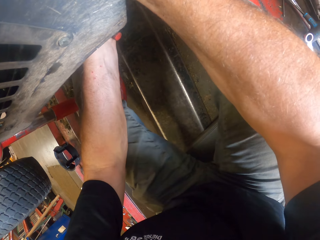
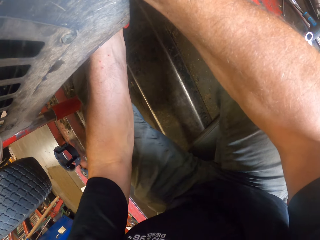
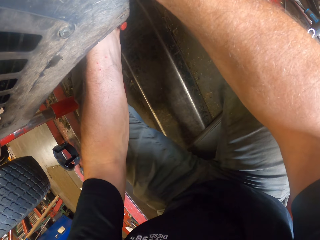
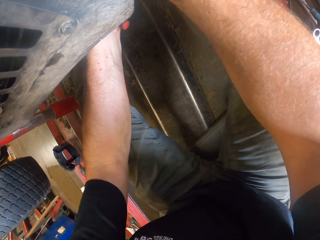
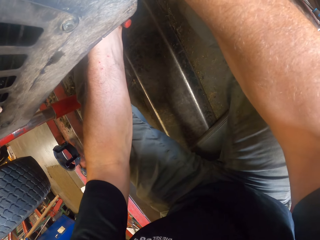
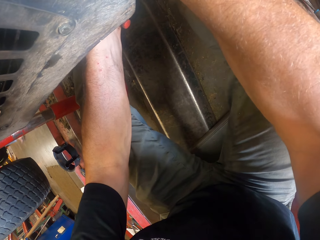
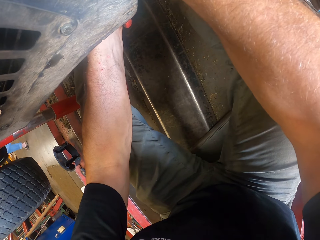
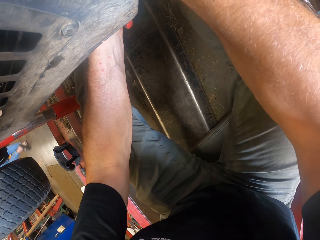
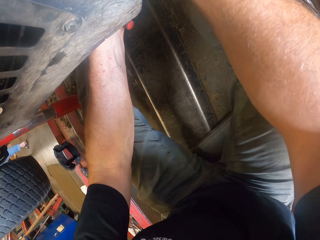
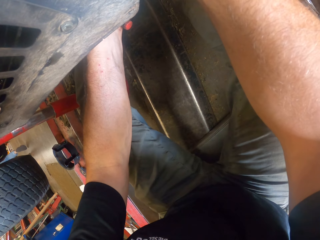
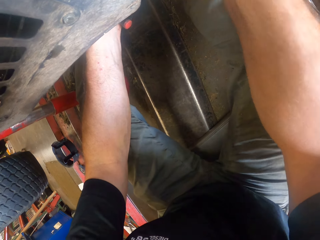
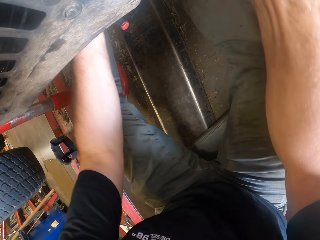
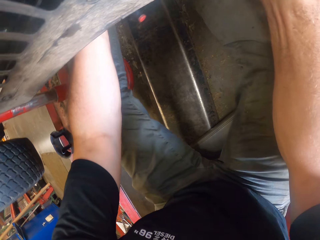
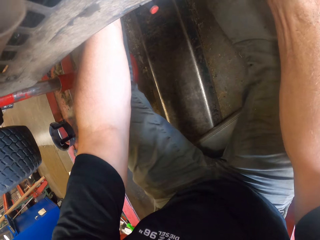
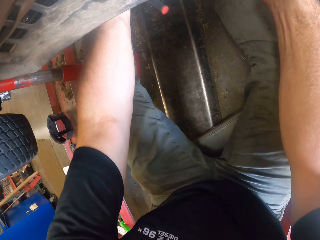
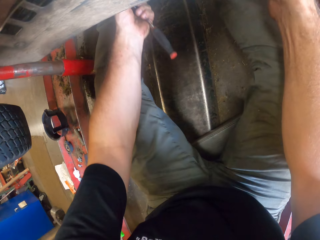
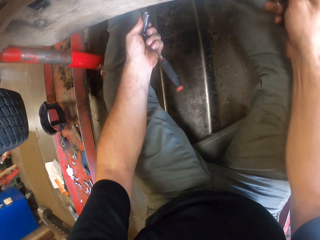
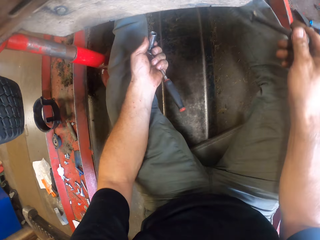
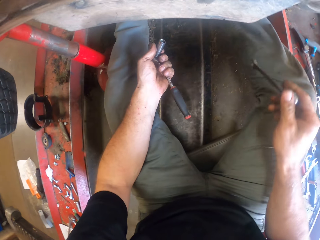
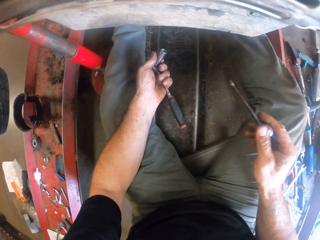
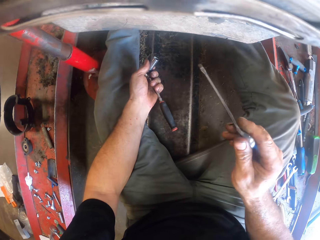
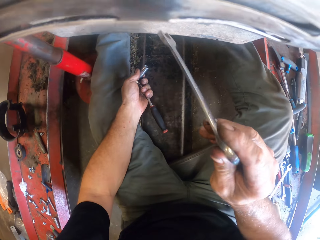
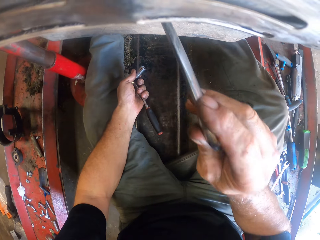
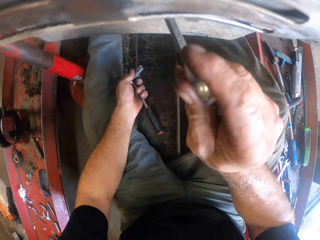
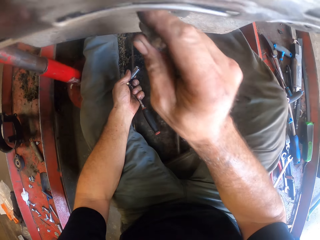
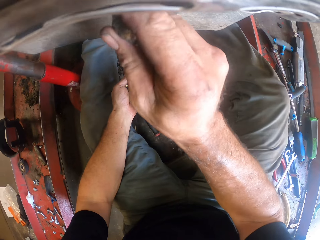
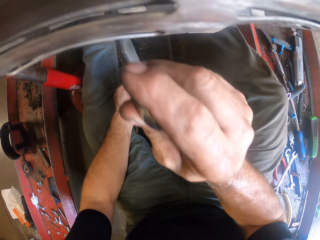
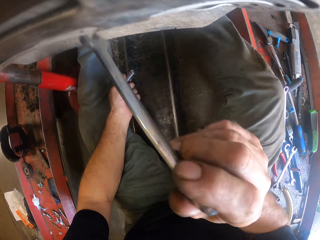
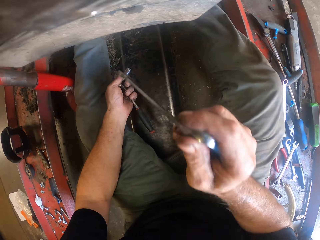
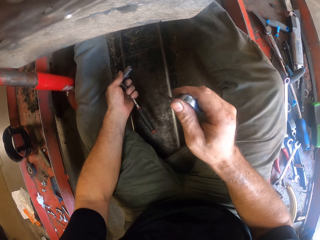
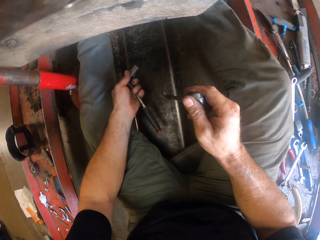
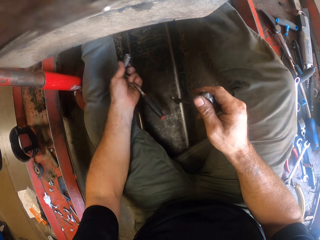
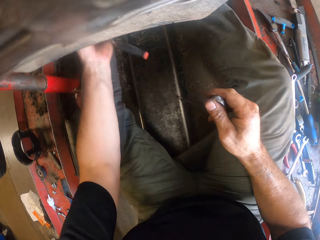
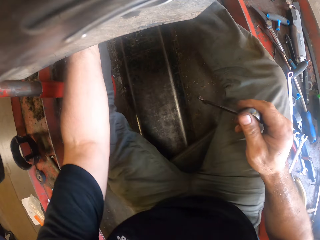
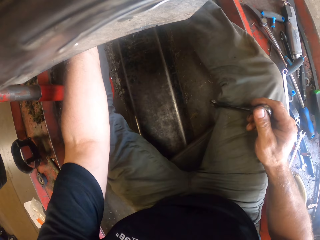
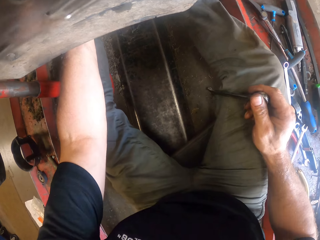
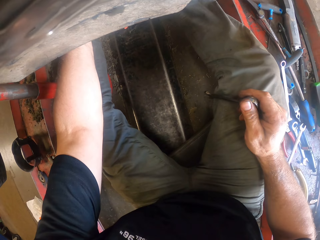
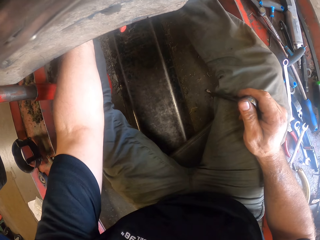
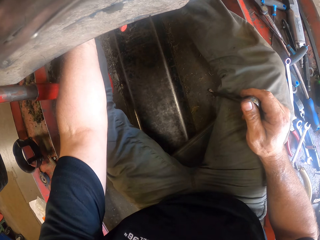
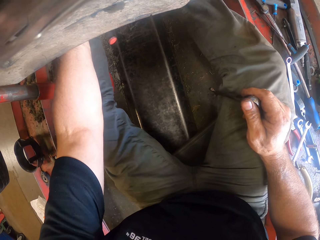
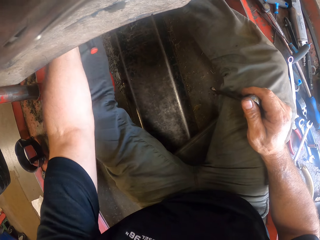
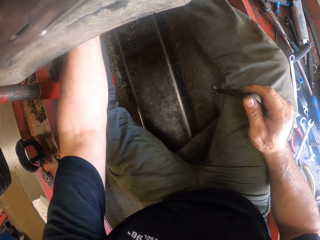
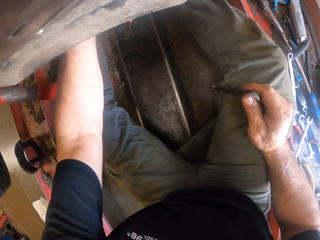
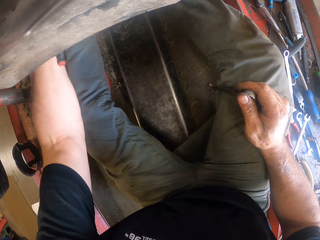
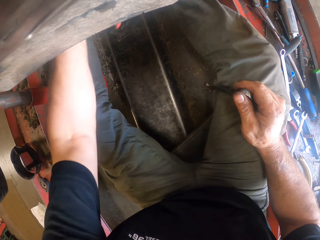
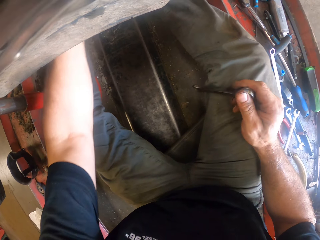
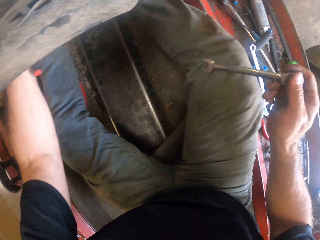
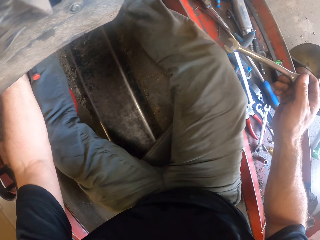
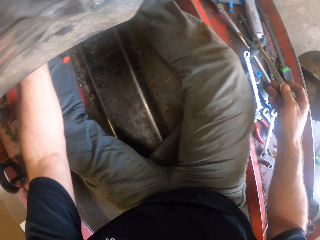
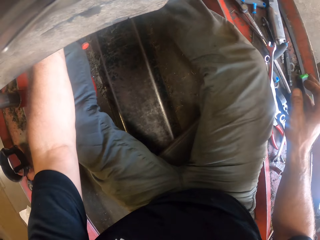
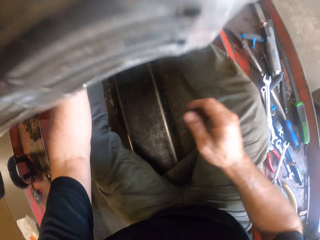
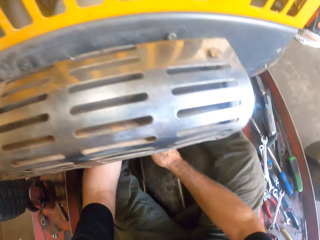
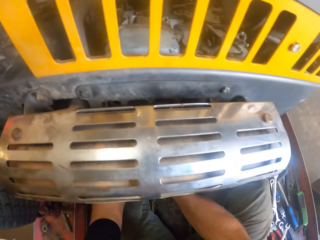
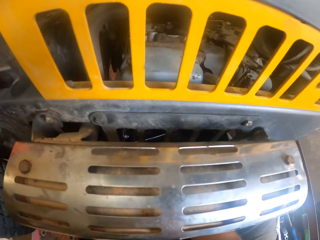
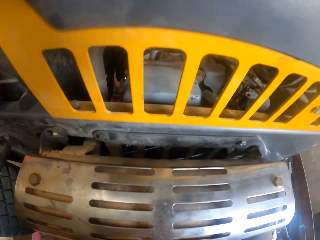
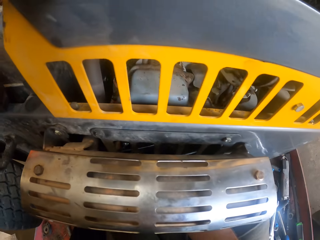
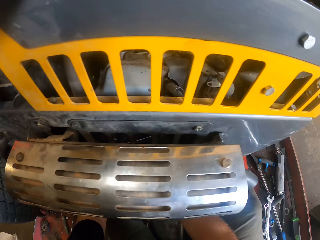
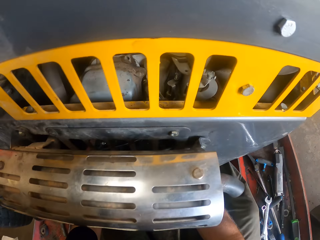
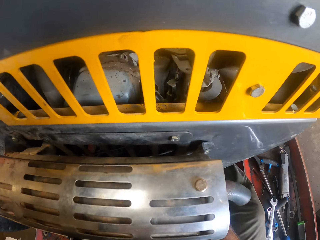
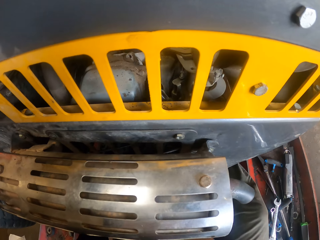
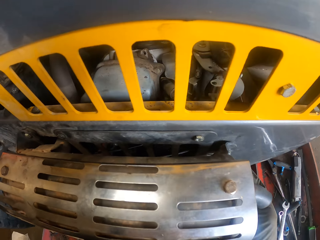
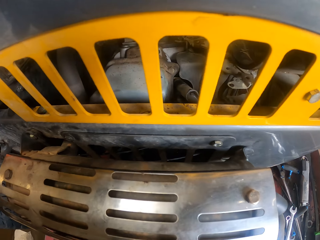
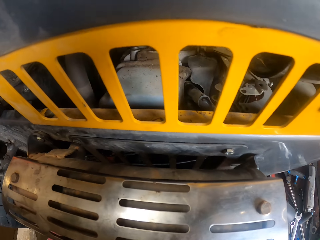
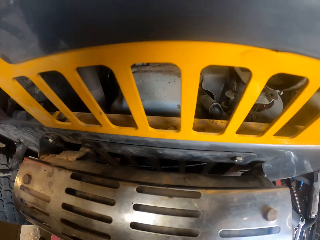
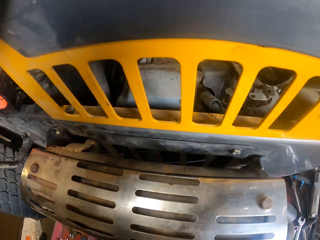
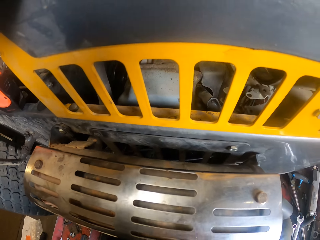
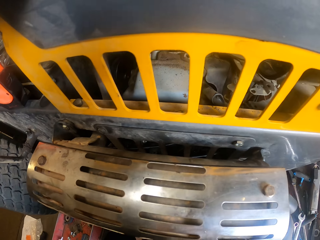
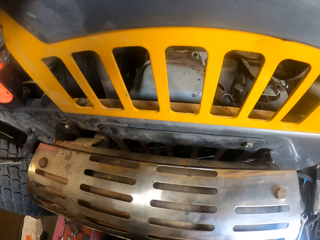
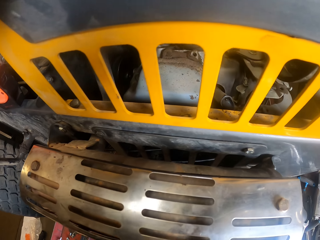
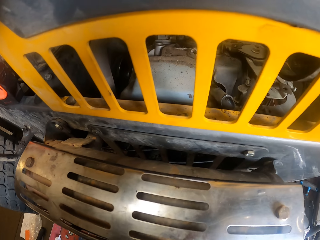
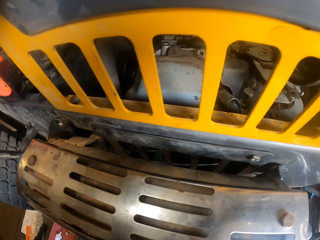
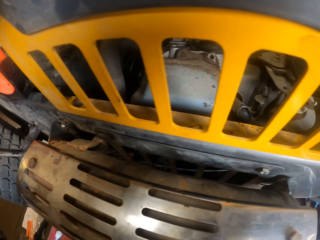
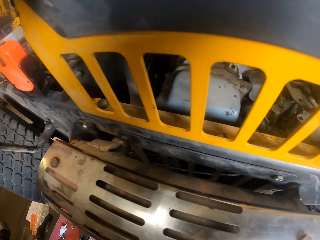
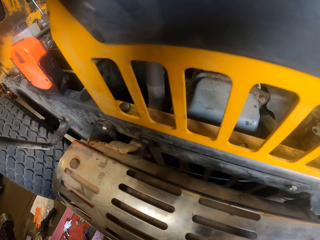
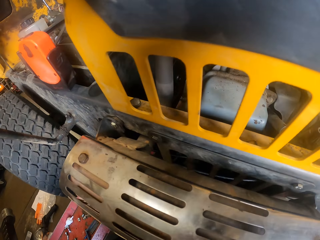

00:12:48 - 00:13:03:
A man walks around the workshop. The camera wearer looks at the lawn mower. He touches the lawn mower with a spanner. He looks at the lawn mower. He tightens the nut with the plug spanner. He drops the spanner on the rail with his right hand. He tightens the nut with the plug spanner.

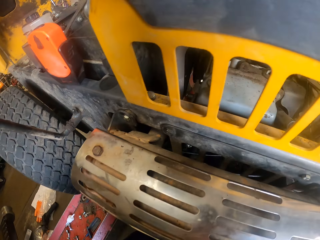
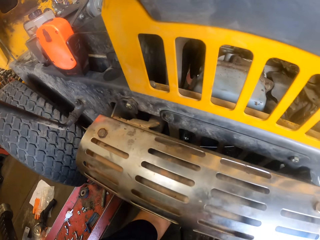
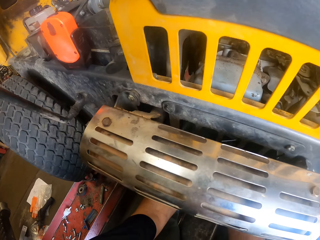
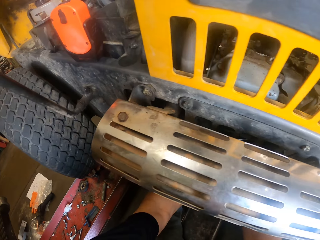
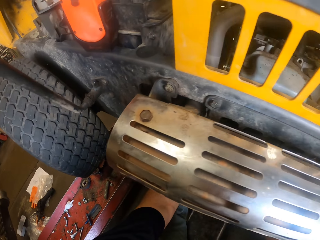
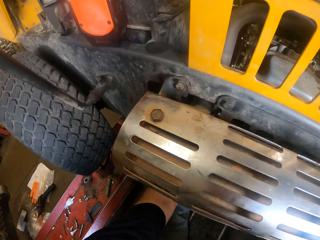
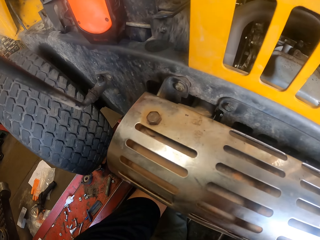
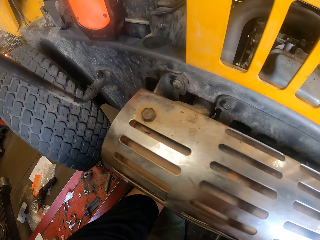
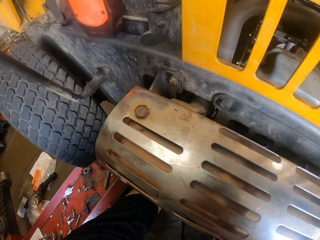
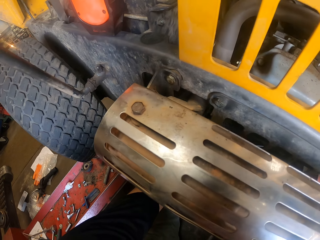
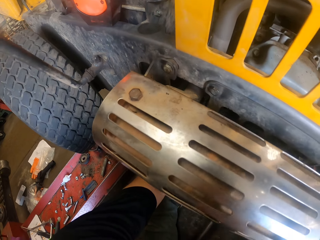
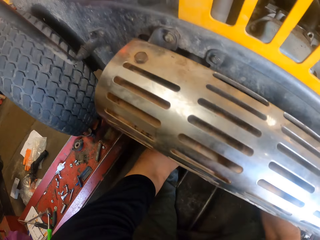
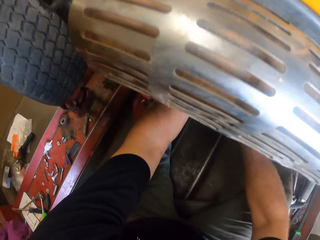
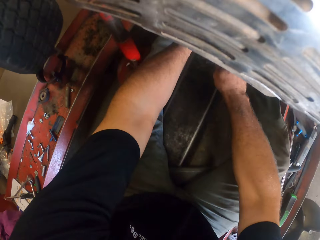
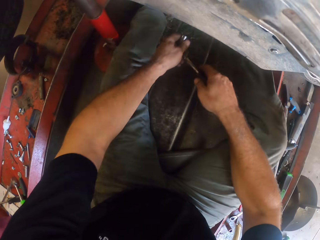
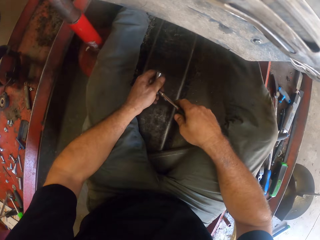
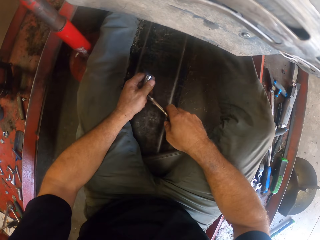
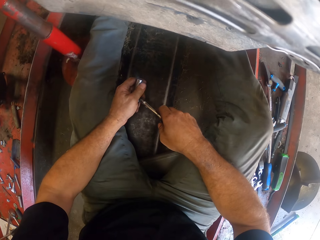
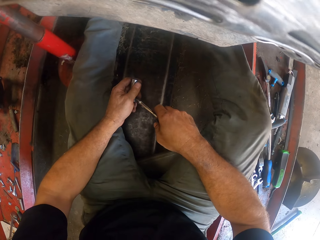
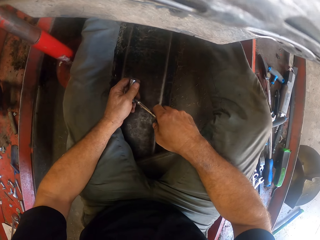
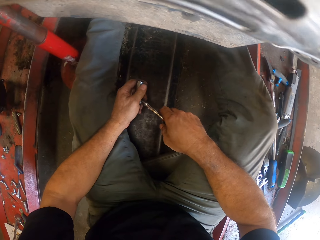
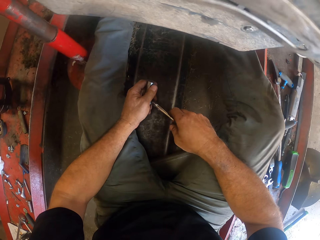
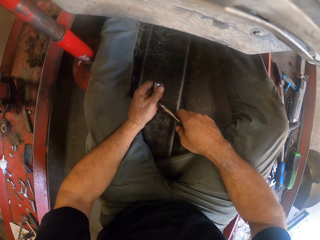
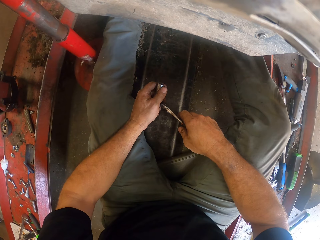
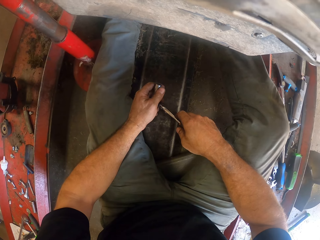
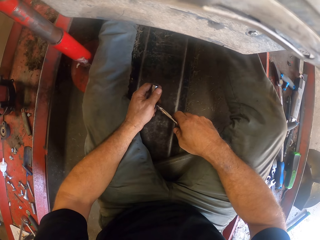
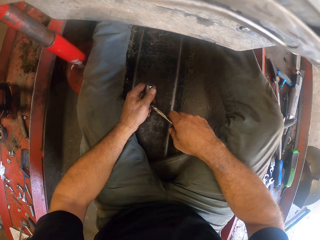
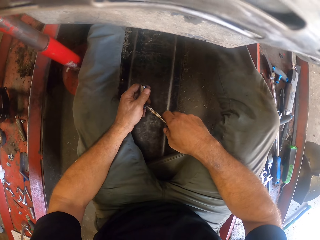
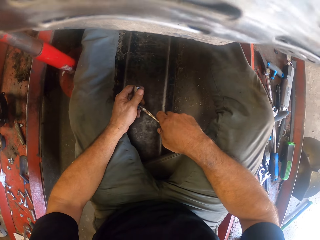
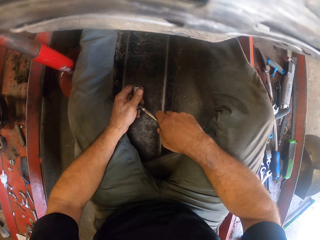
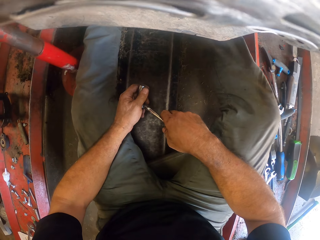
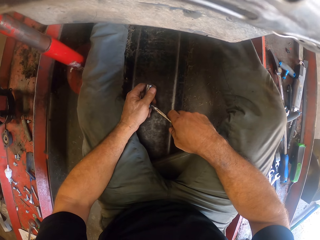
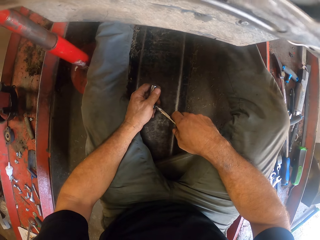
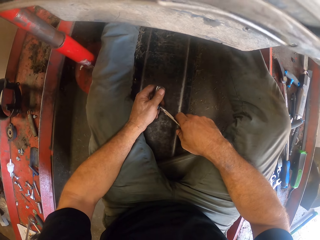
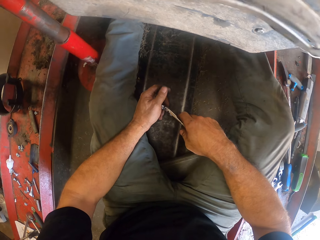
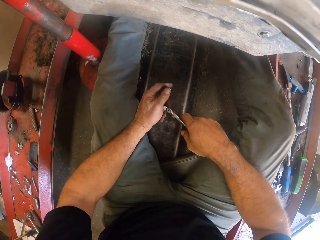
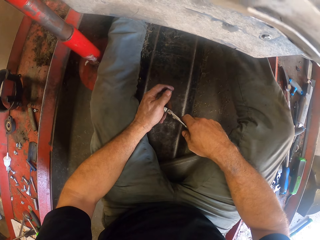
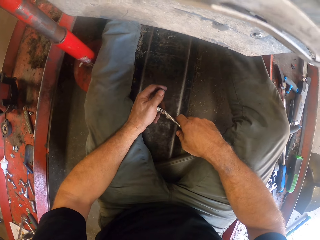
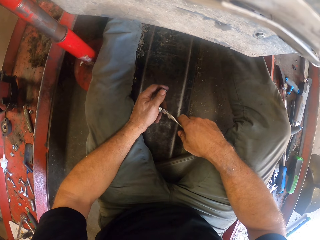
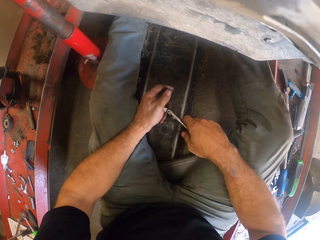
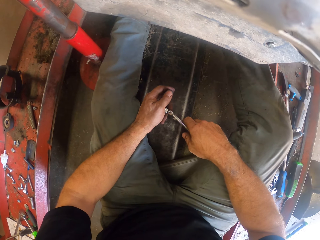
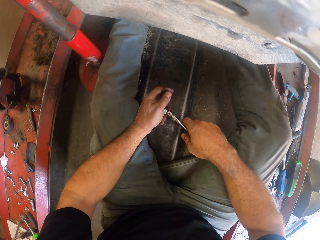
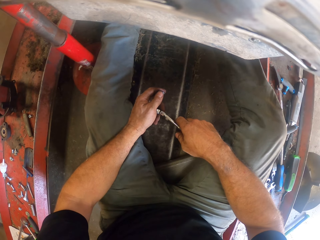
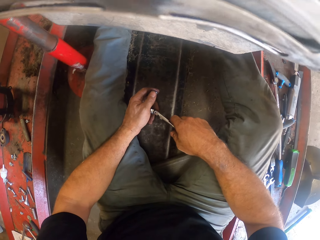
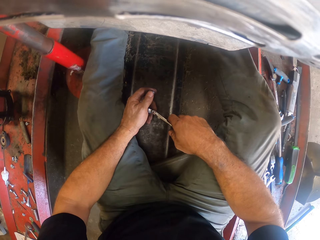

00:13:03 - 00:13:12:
The camera wearer looks at the lawn mower.
